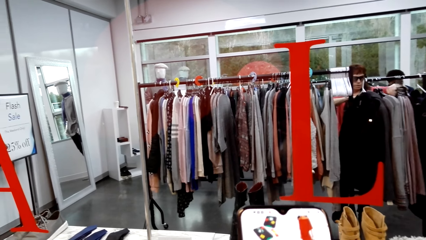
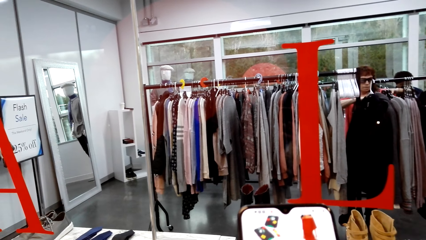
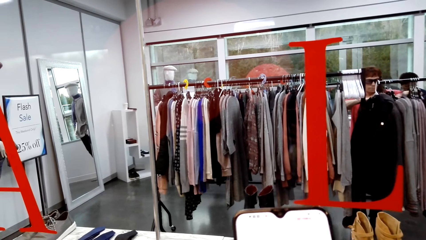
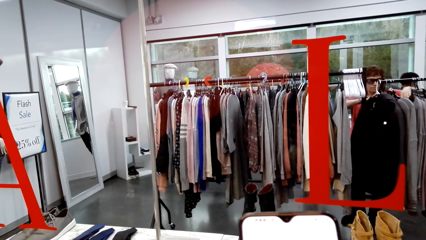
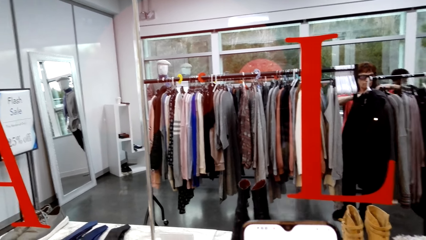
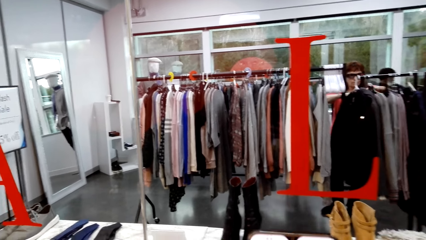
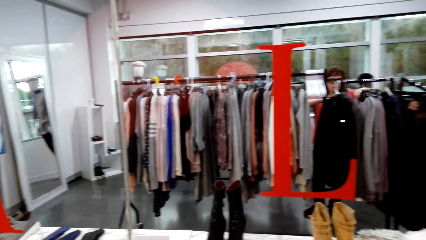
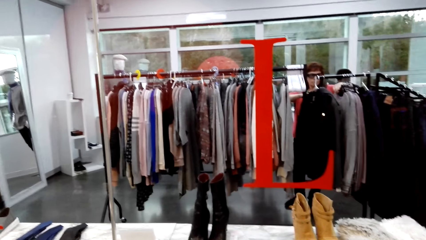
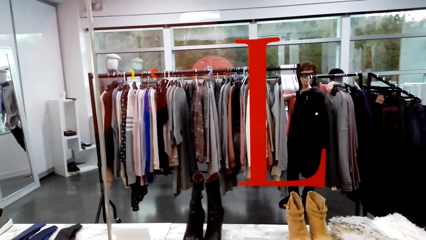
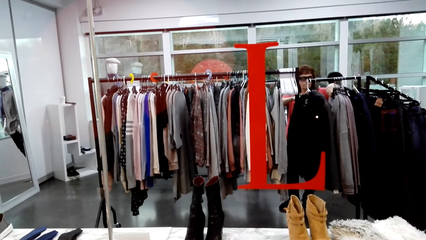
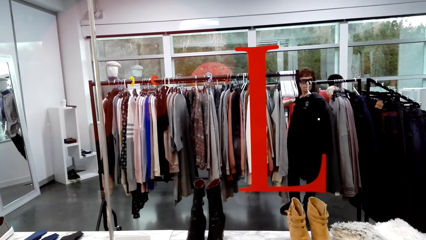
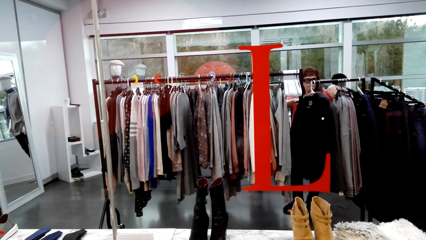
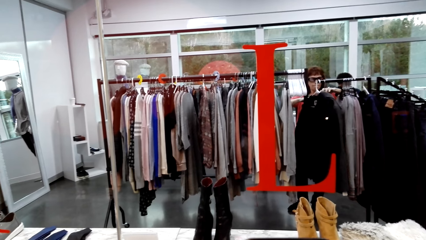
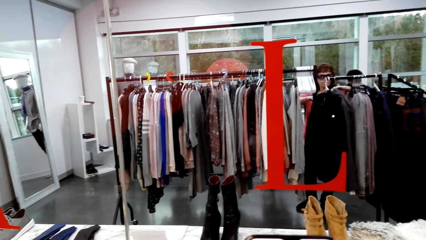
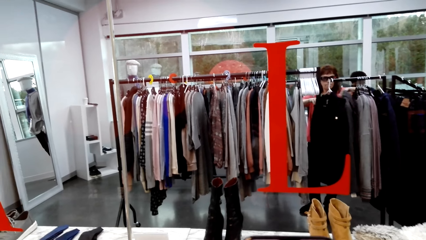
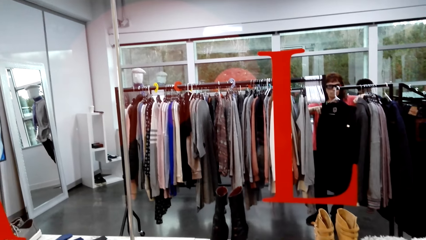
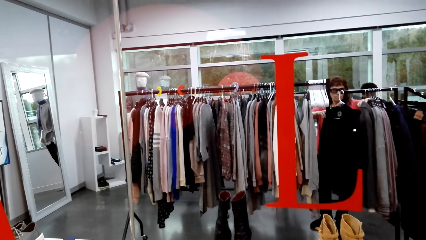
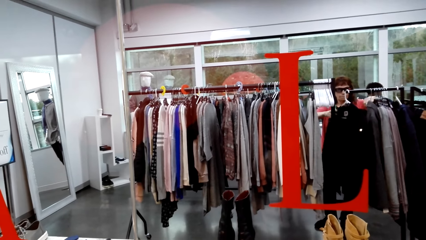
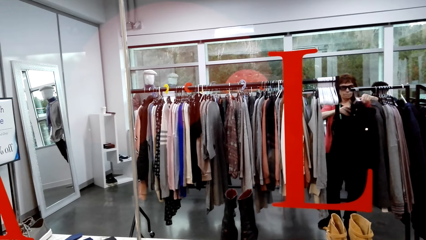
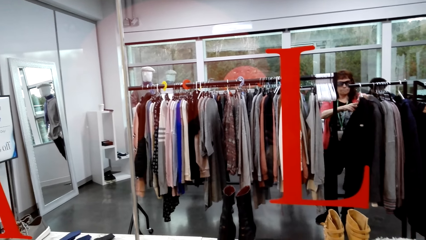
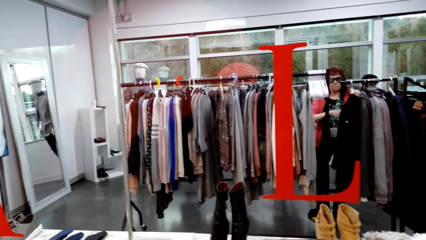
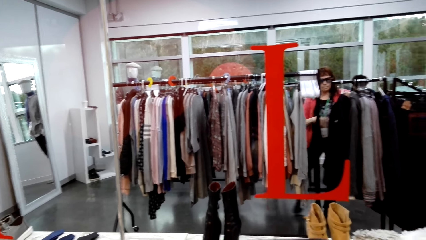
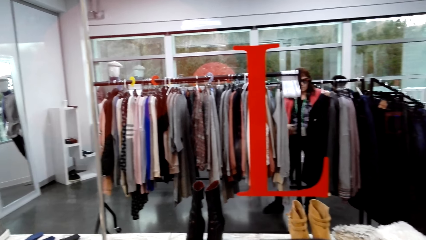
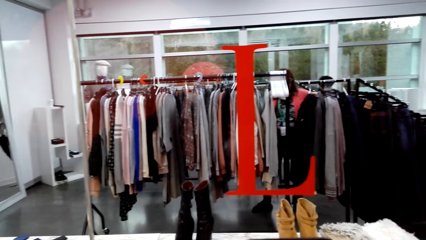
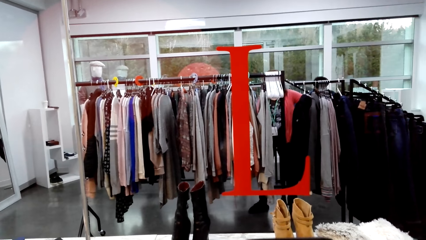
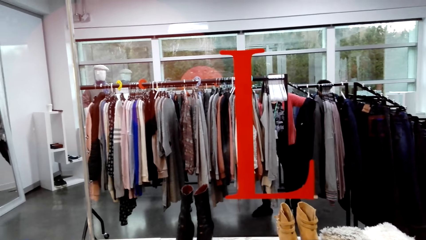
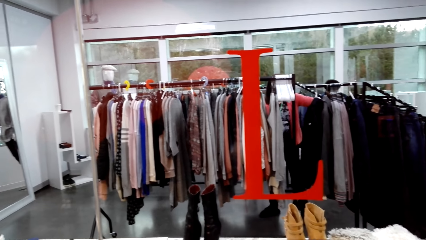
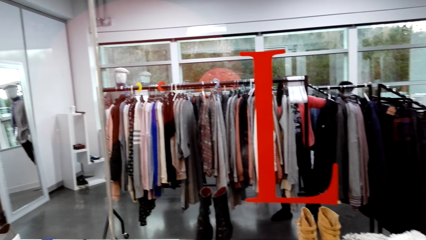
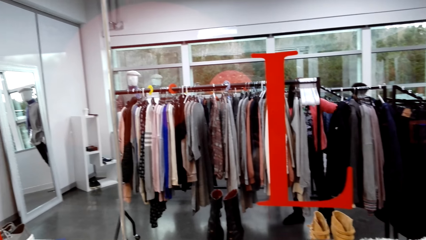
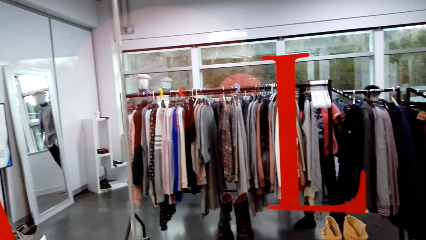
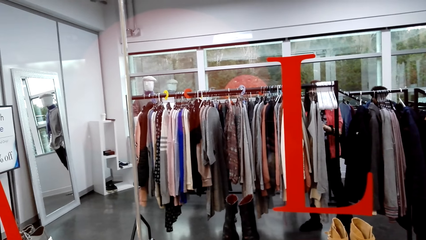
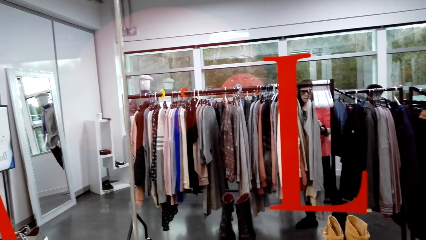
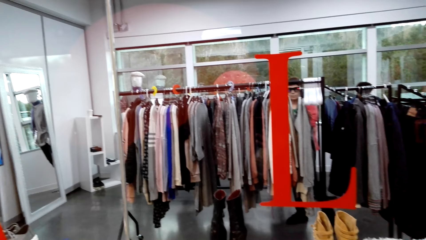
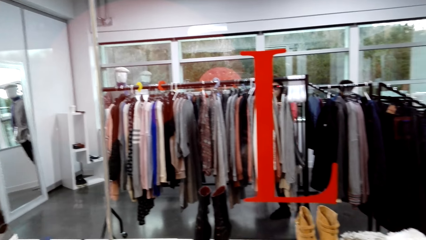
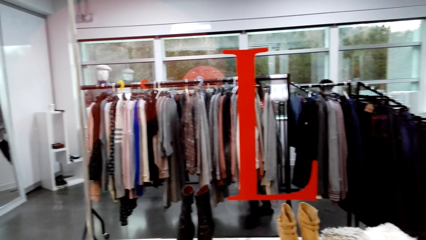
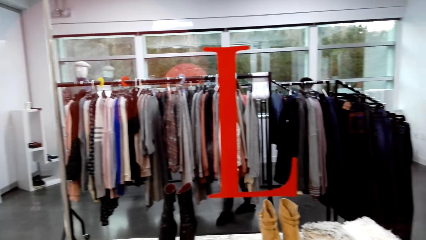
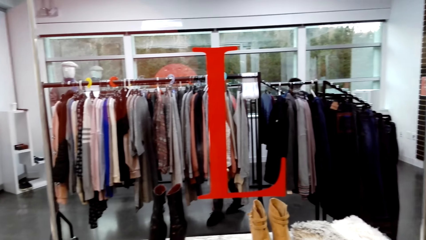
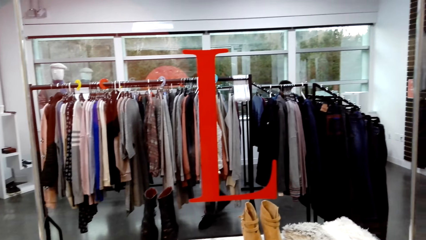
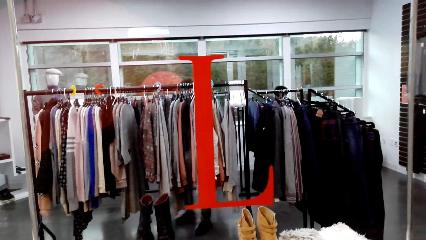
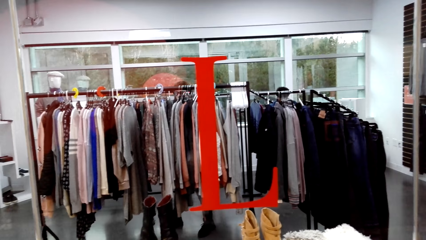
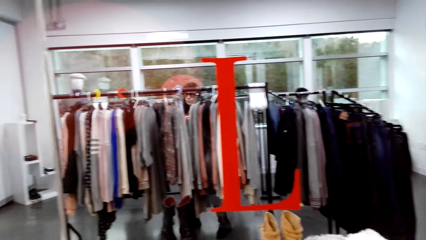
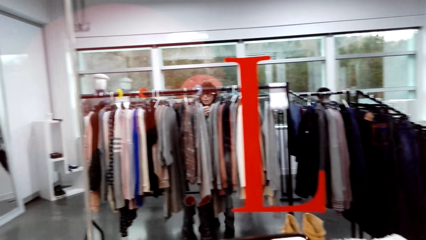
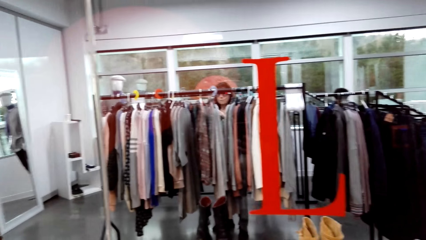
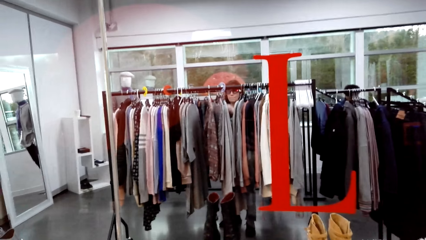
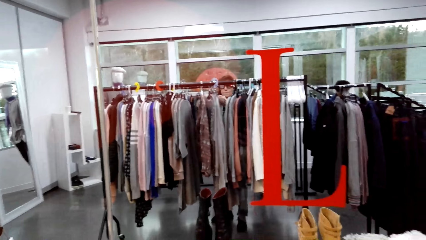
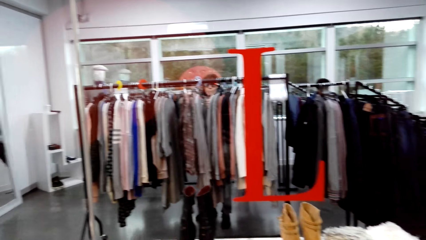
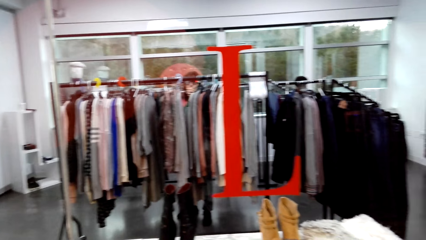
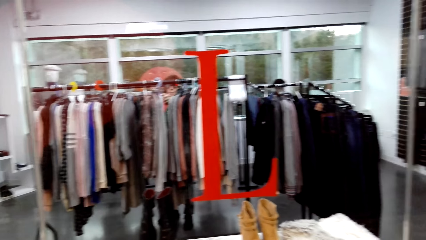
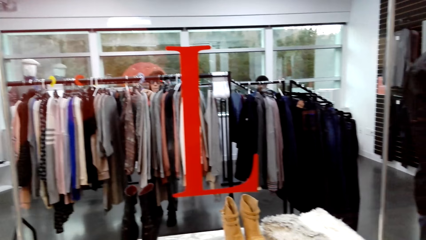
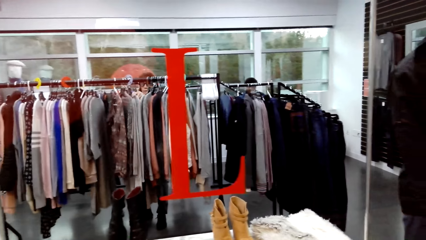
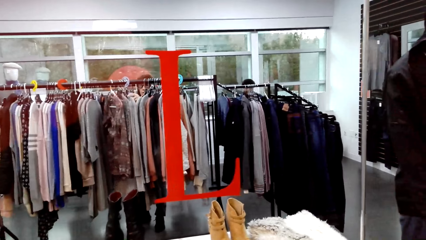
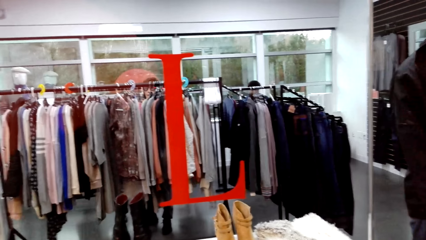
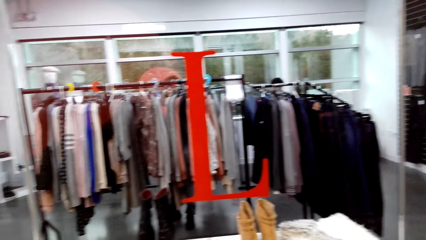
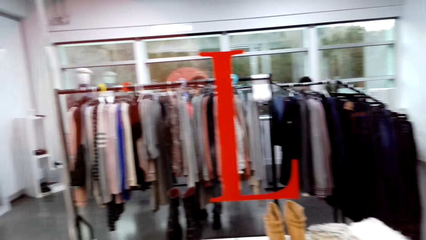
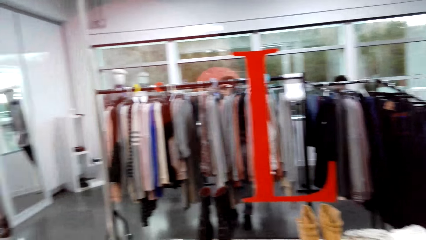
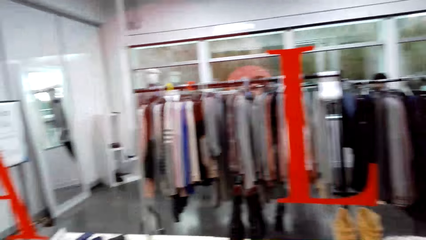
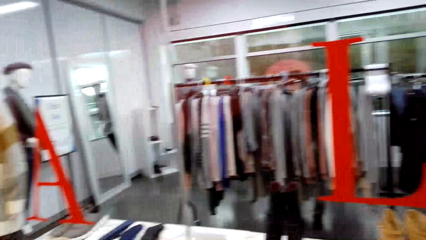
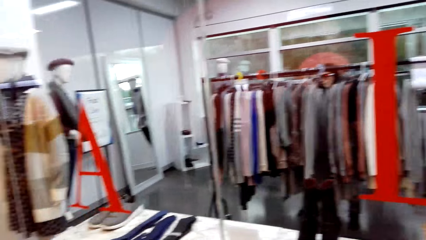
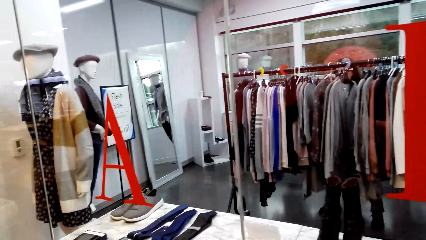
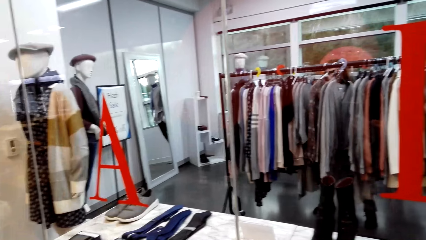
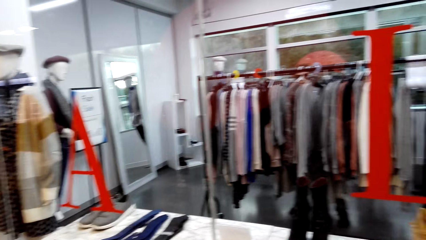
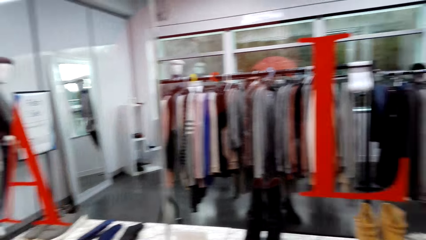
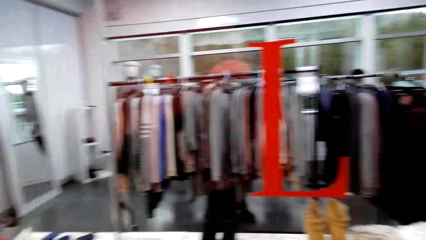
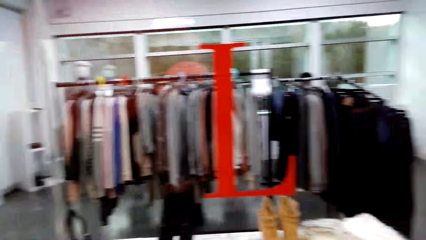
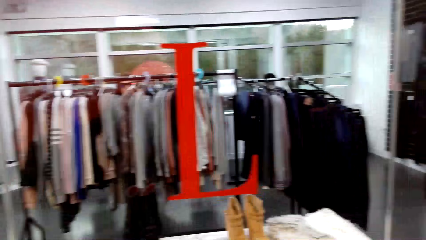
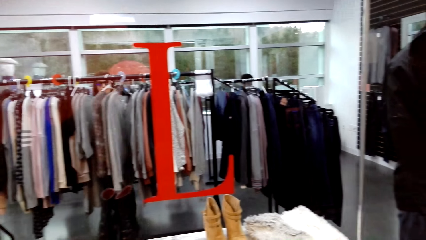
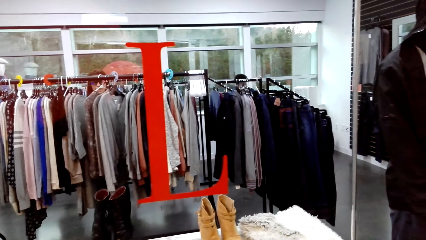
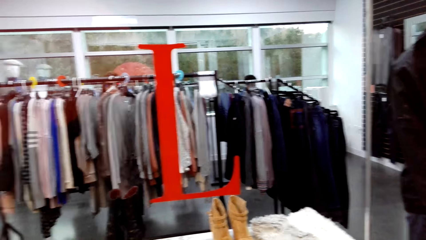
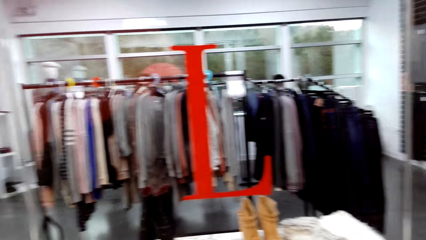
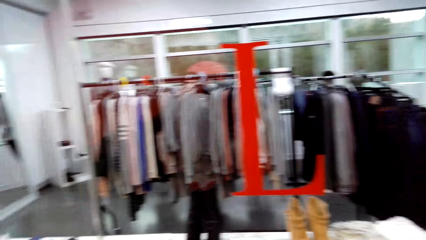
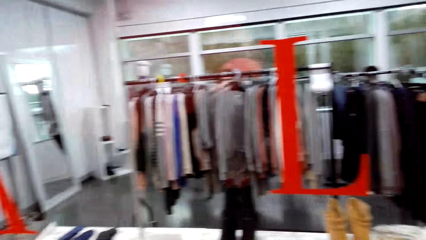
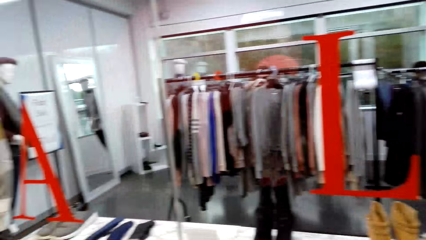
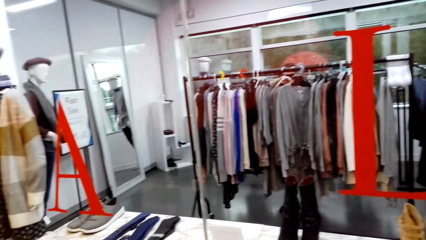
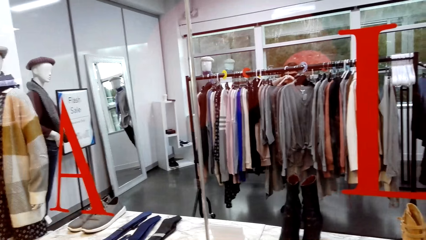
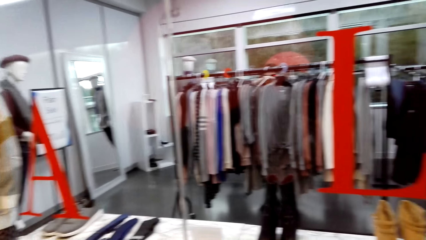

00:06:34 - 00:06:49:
The camera wearer looks in the clothing store. They look around.
